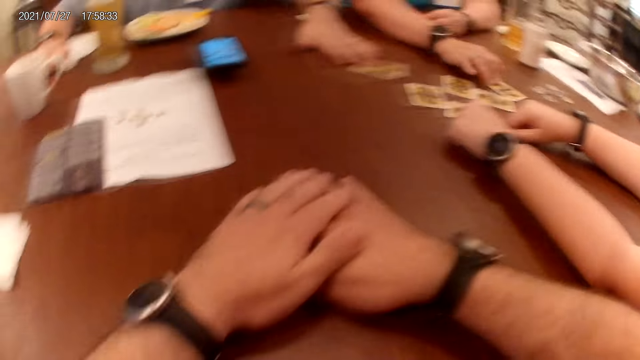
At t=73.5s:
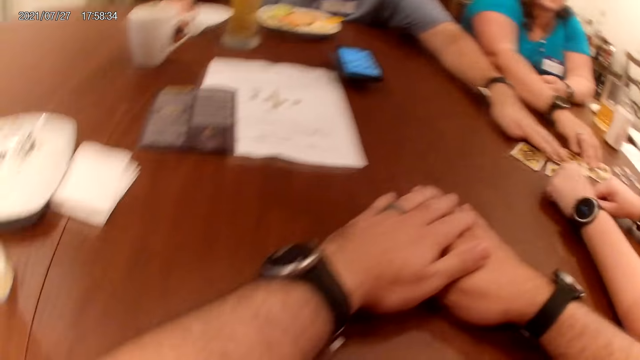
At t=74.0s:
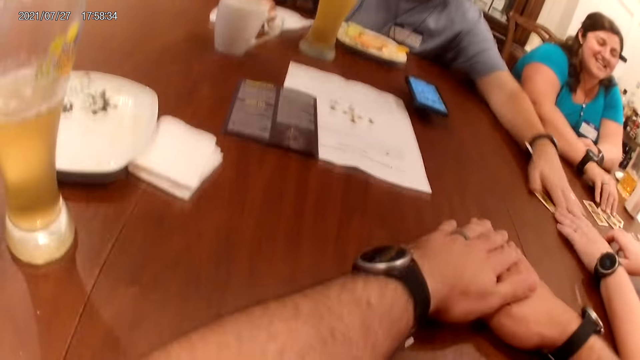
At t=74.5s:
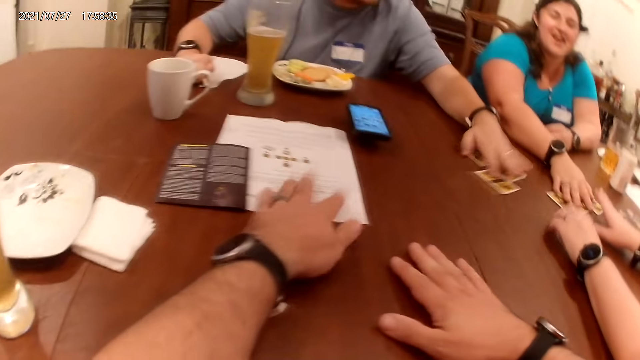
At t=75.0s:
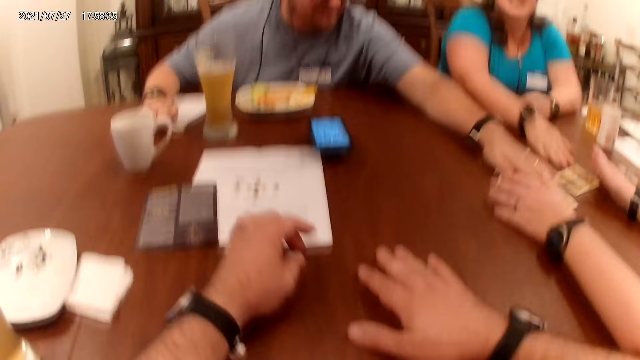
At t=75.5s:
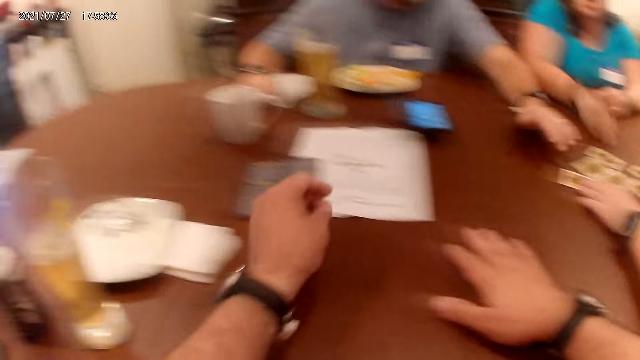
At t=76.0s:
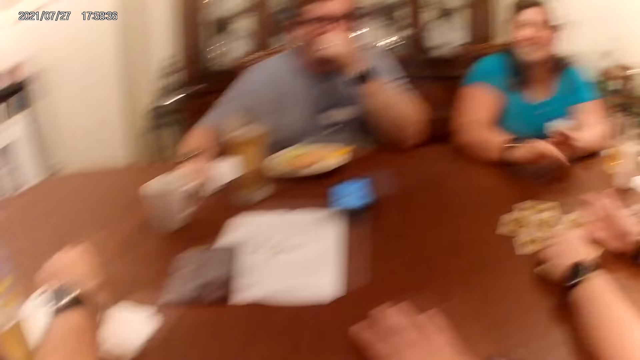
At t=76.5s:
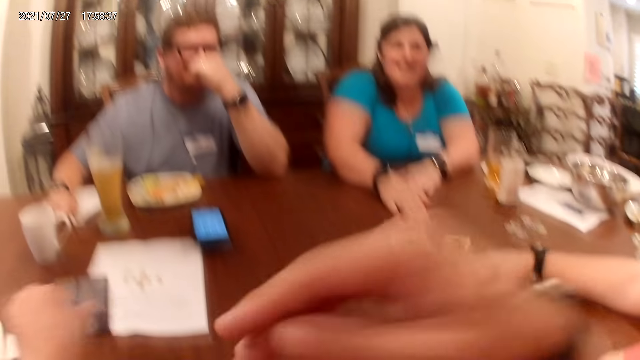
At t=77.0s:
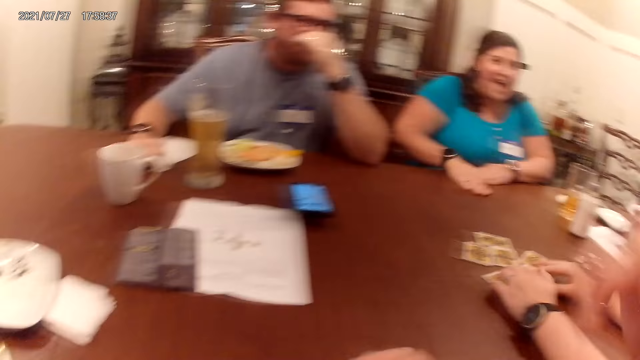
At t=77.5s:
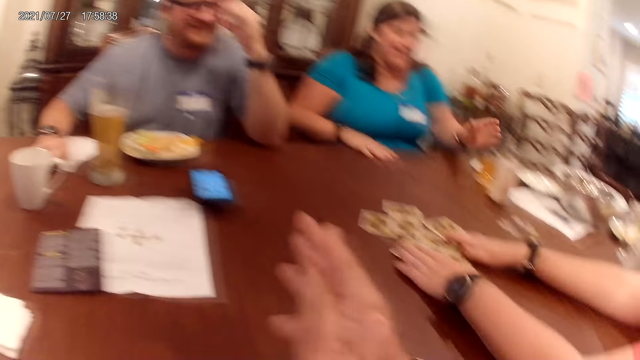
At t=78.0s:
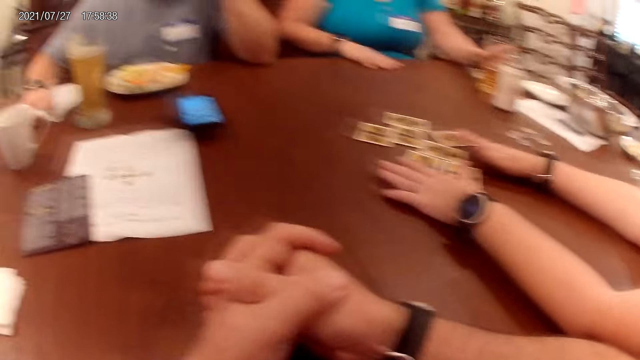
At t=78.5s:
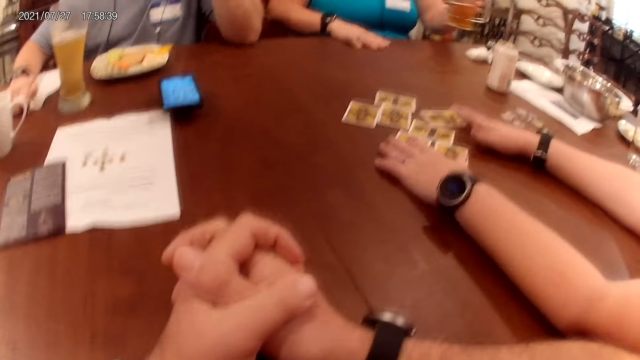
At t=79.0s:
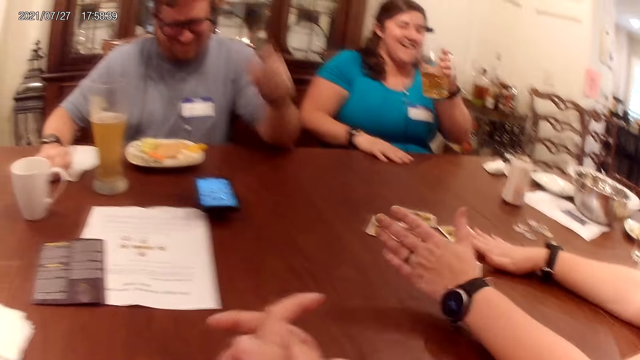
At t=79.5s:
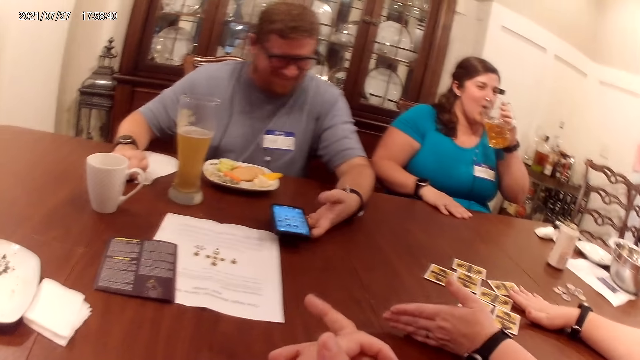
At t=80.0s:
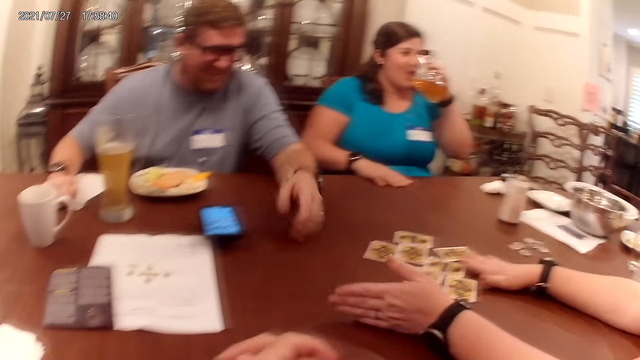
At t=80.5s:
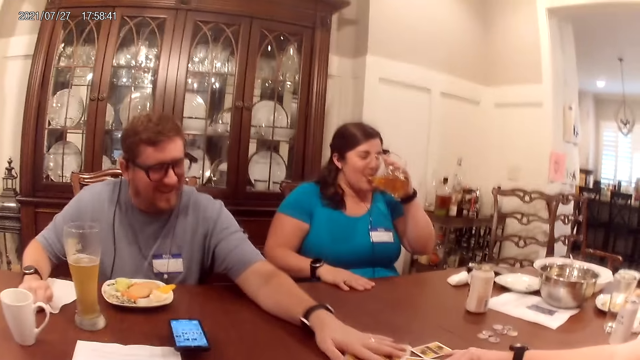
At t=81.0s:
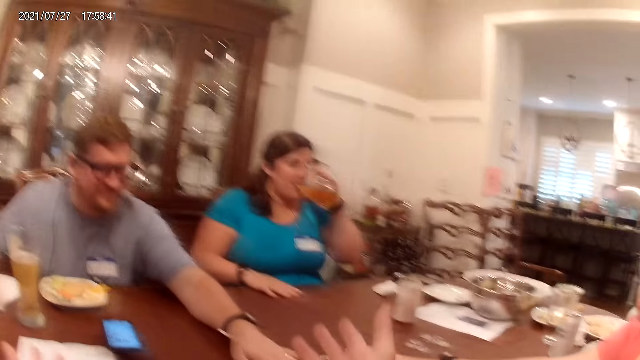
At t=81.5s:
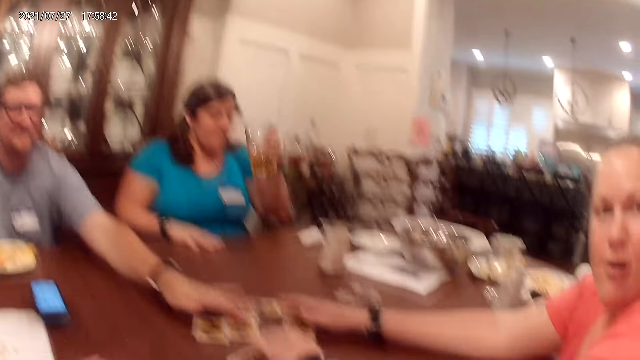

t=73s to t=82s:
The camera wearer holds both hands together. A woman speaks to a man, another woman, and the camera wearer at the table. The camera wearer touches a paper on the table with his left hand. He holds the book with his left hand. He removes his left hand from the paper on the table. The man removes his left hand from the cards on the table. The camera wearer touches something. The first woman hits her hands on the table. The camera wearer holds both hands together. The first woman takes a cup from the table with her left hand. The other woman speaks to the man, the first woman, and the camera wearer at the table. The first woman drinks beer from the cup with her left hand. The man holds the phone with his left hand. The camera wearer points the finger. The man removes his left hand from the phone and touches the cards on the table with his left hand. The camera wearer speaks to the man, the first woman, and the other woman at a table. He interacts with the man, the first woman, and the other woman.

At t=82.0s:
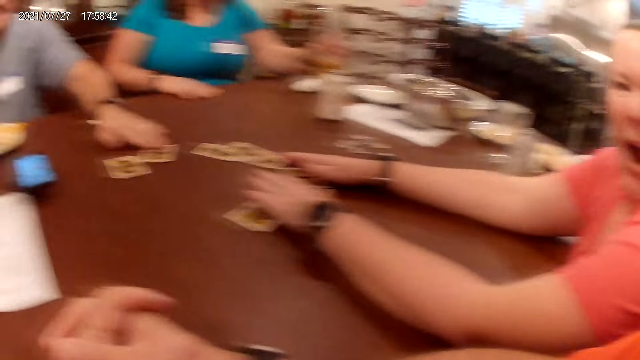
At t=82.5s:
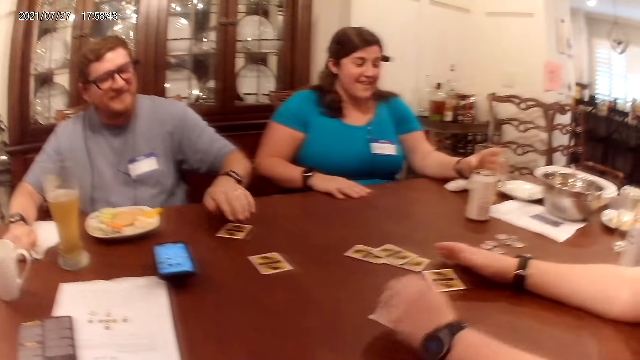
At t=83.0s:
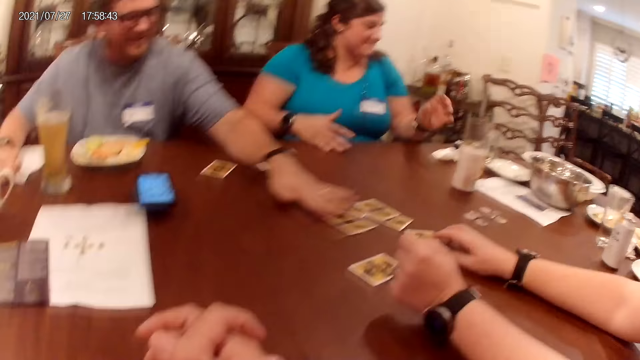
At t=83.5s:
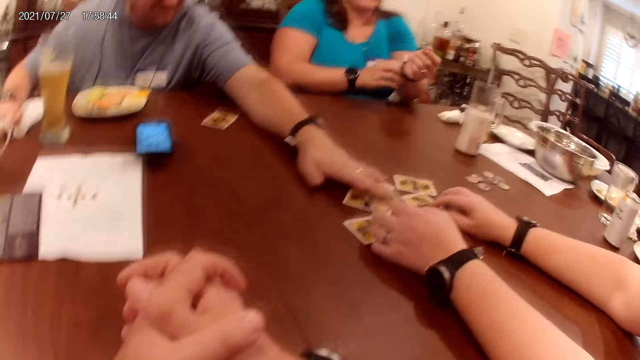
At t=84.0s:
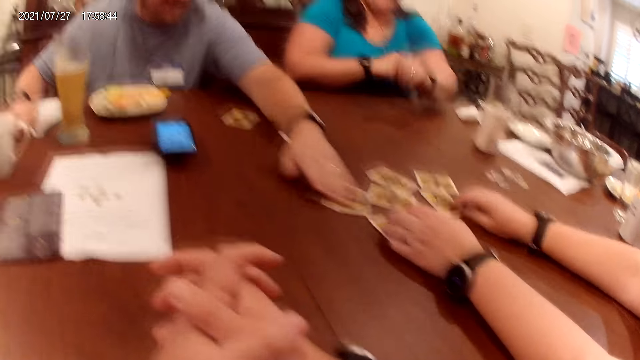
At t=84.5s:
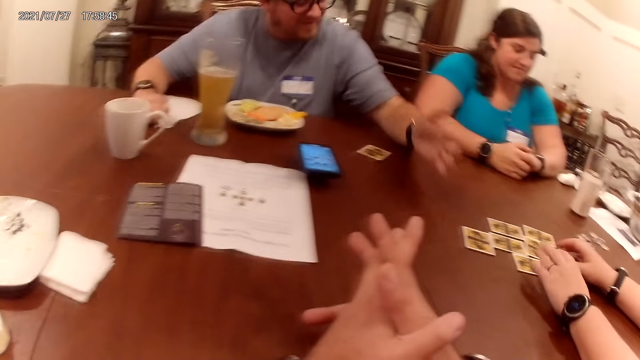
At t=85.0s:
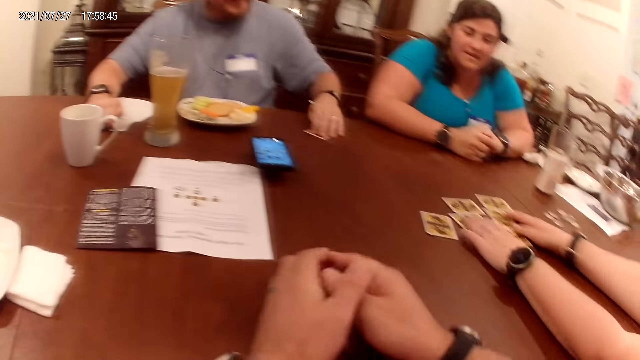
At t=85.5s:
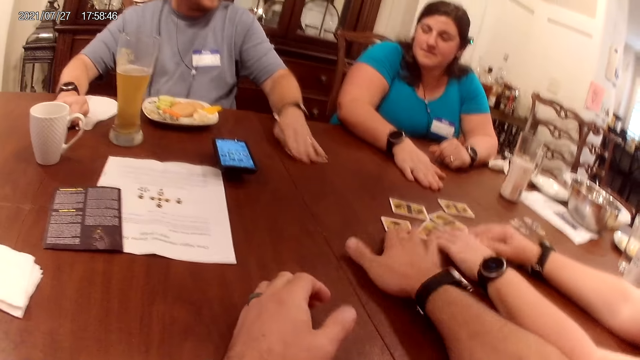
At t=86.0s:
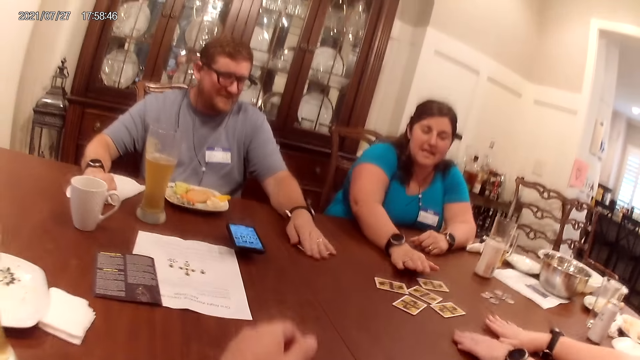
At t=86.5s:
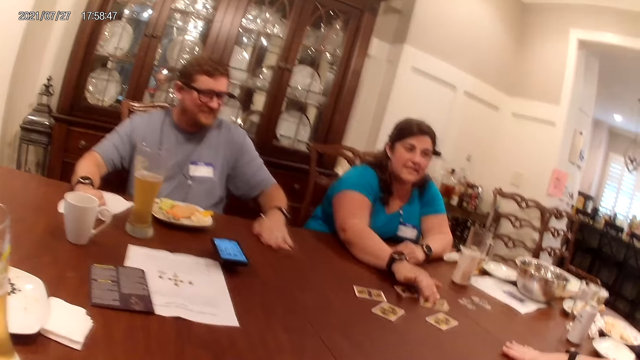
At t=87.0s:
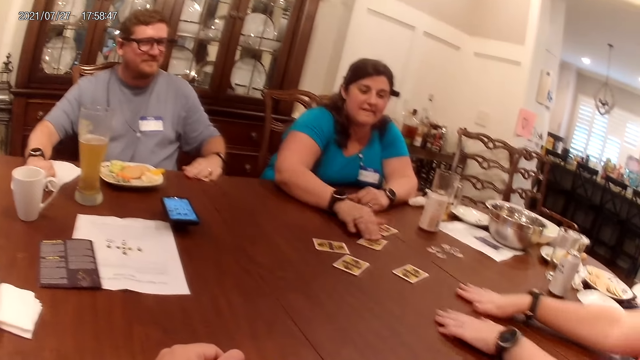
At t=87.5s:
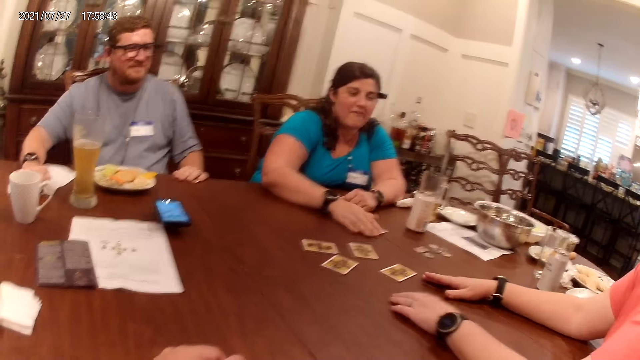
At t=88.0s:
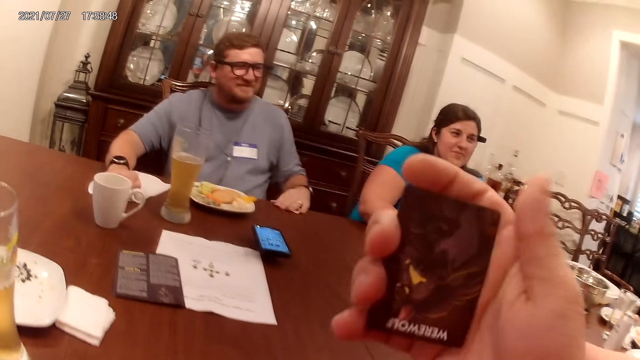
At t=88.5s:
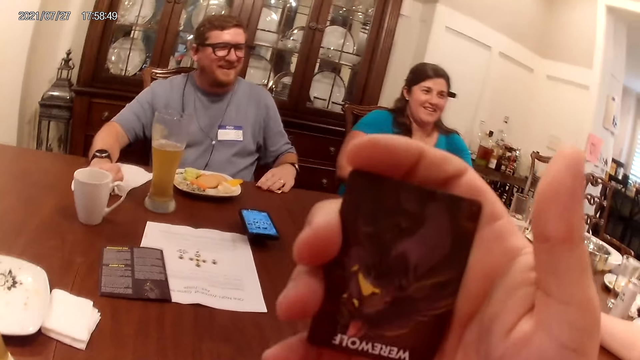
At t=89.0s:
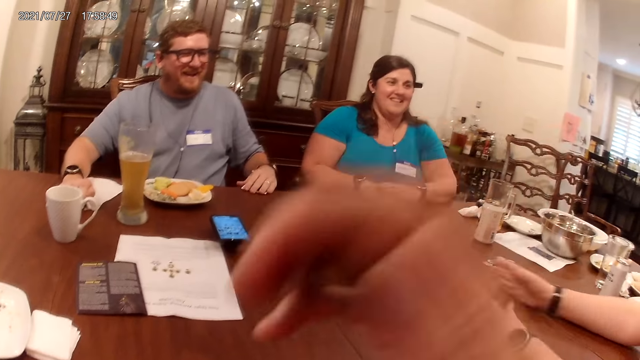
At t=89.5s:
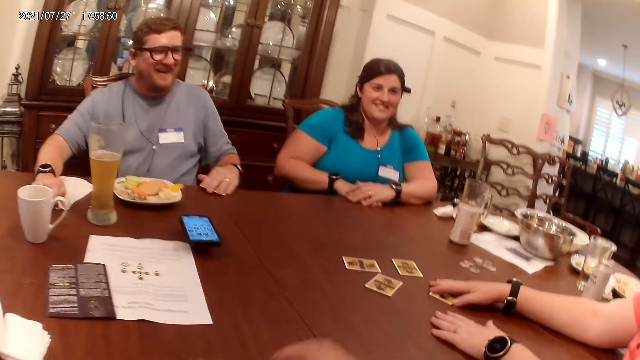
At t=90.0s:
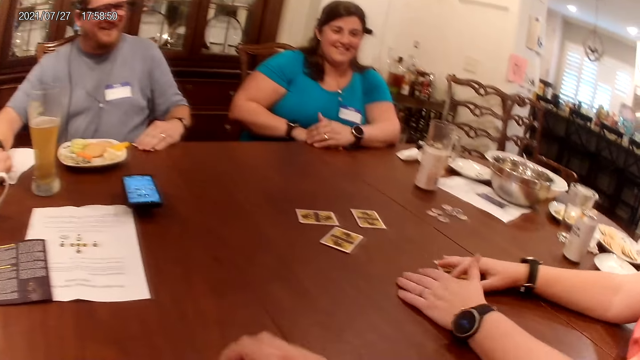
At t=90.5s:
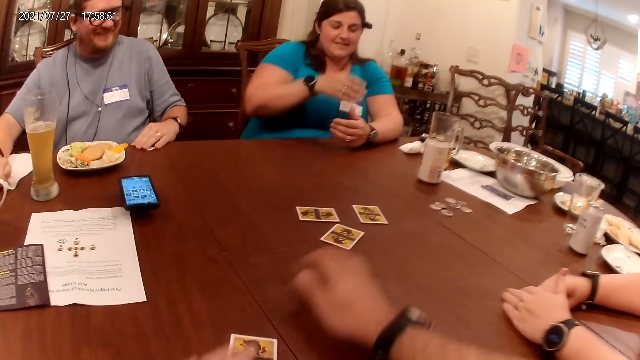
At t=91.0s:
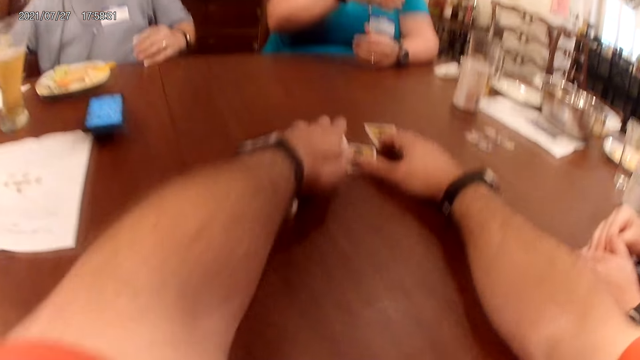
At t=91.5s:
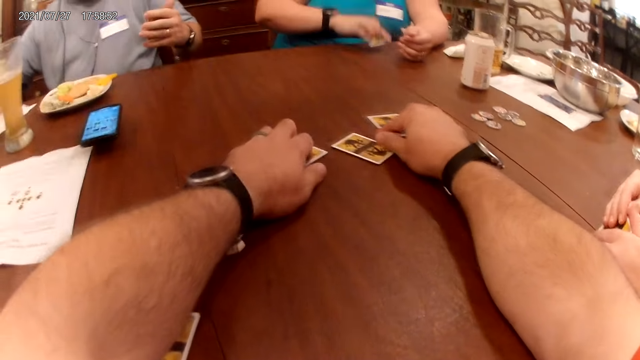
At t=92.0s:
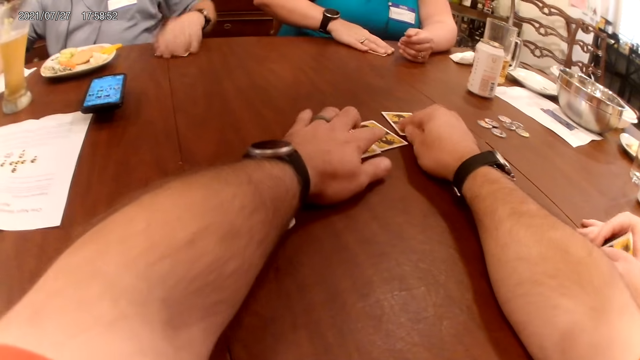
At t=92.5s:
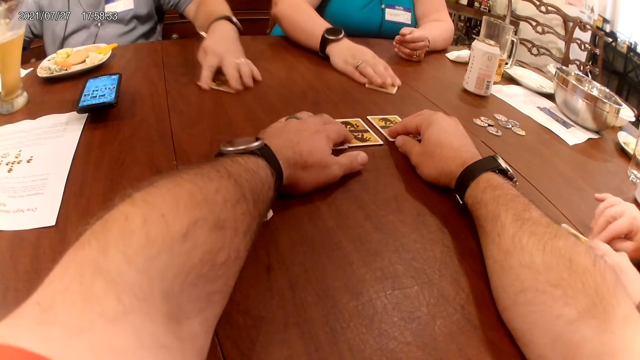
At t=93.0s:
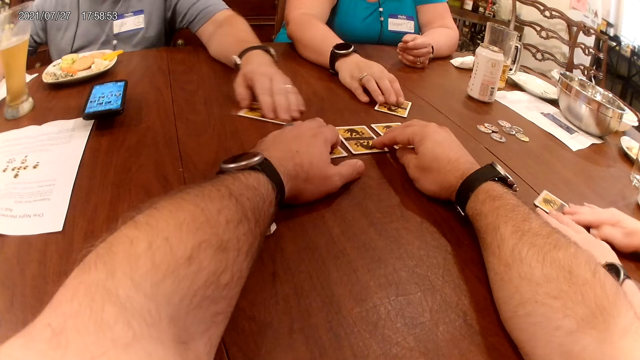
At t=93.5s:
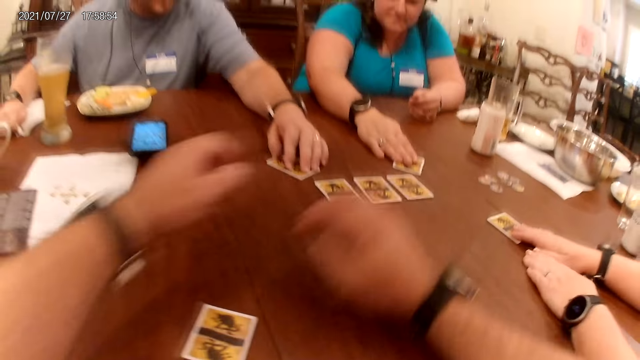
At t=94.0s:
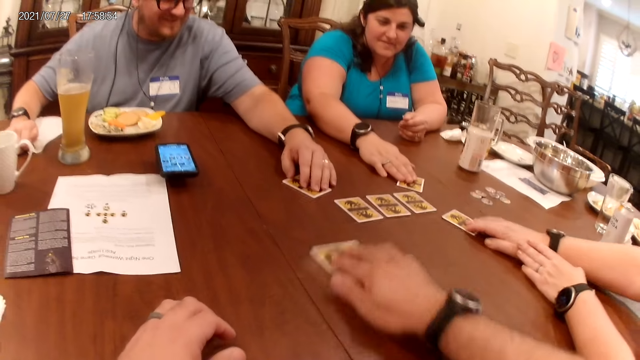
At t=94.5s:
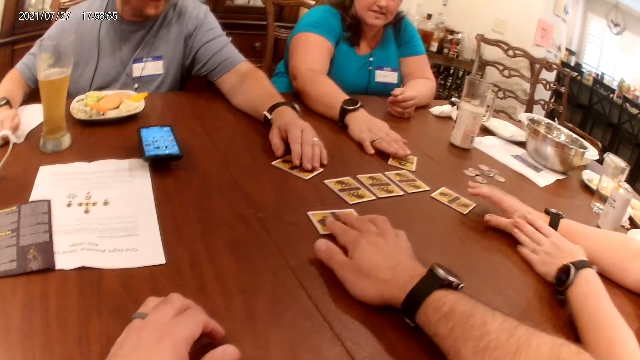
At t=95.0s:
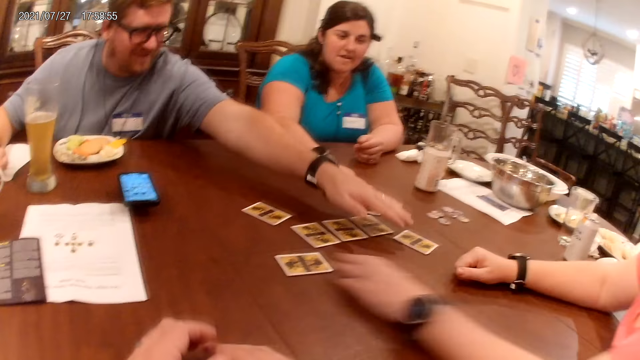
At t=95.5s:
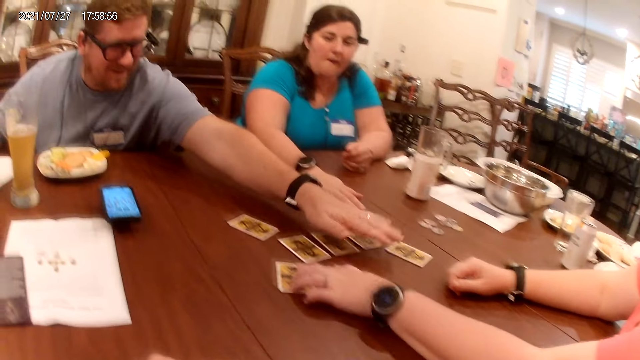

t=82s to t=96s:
The man adjusts the position of the cards on the table with his left hand. A woman drops the cup on the table with her left hand. The camera wearer looks around. He holds both hands together. Another woman speaks to the man, the first woman, and the camera wearer at the table. The camera wearer takes the card on the table with his right hand. The first woman adjusts the position of the cards on the table with her right hand. The camera wearer looks around. He looks at the card. The other woman adjusts the position of the card on the table with her right hand. The camera wearer drops the card on the table with his right hand. He adjusts the positions of the cards on the table with both hands. He mixes the playing cards with both hands. The first woman drops the card on the table with her right hand. The man drops the card on the table with his left hand. The other woman adjusts the position of the card on the table with her right hand. The camera wearer adjusts the position of the card on the table with his right hand. He slides the card on the table.
